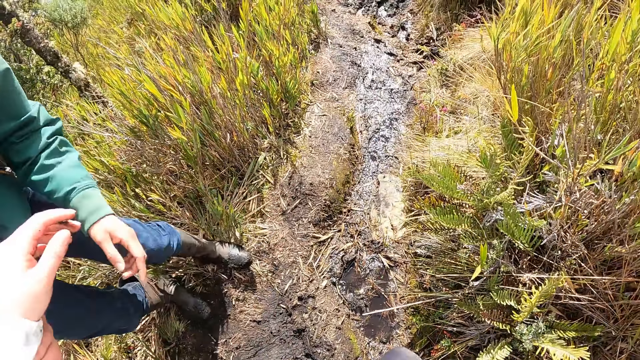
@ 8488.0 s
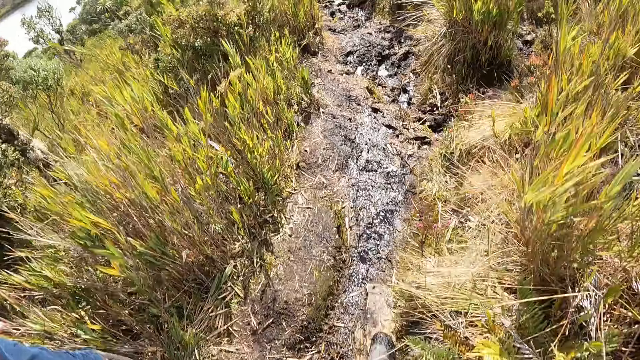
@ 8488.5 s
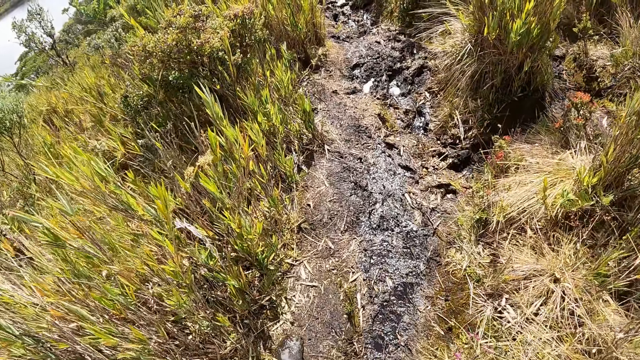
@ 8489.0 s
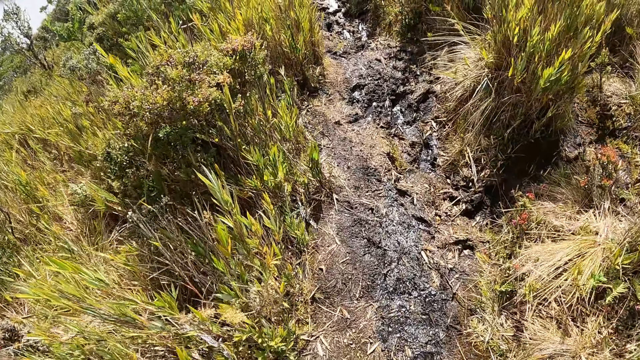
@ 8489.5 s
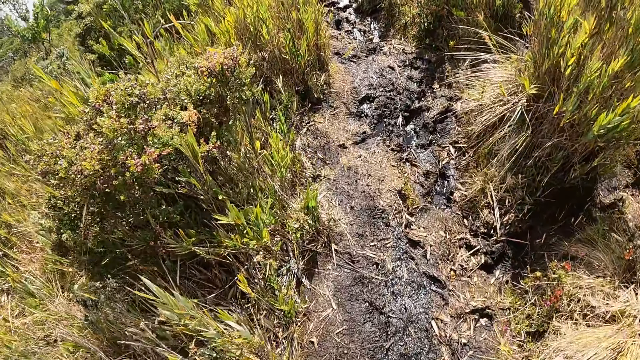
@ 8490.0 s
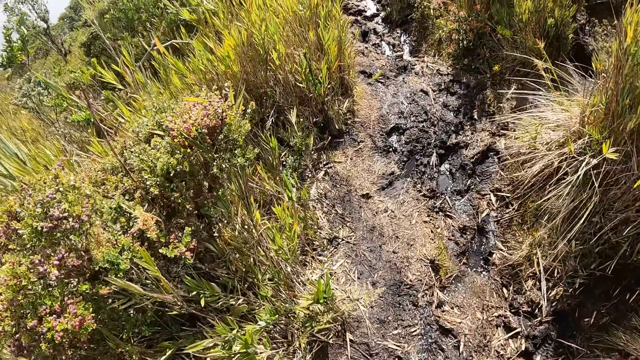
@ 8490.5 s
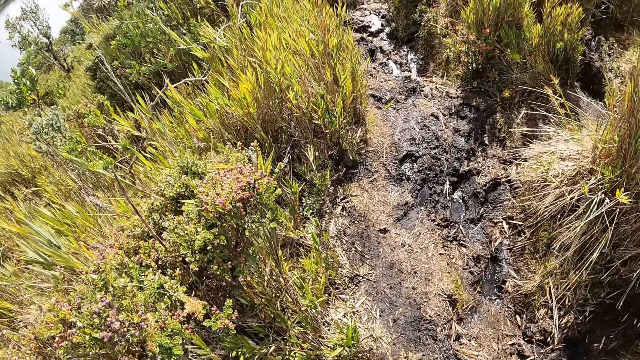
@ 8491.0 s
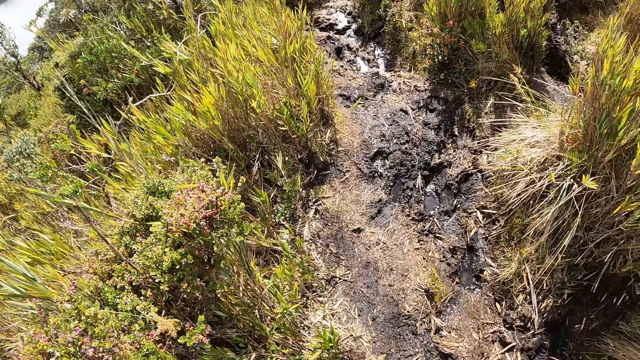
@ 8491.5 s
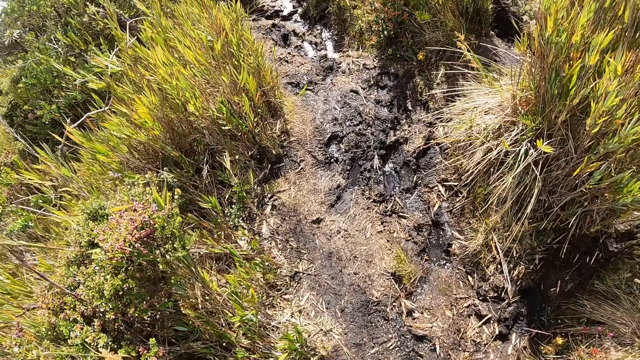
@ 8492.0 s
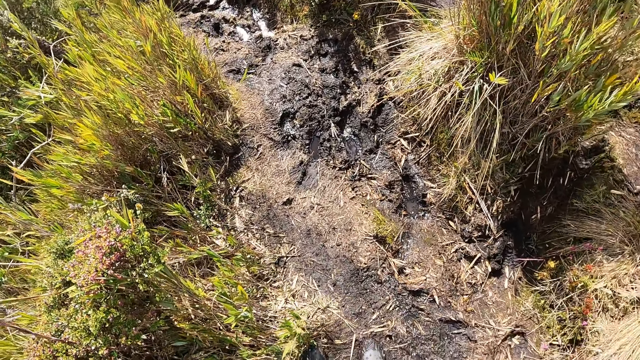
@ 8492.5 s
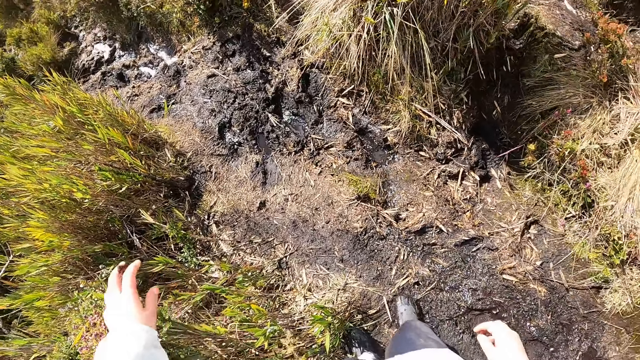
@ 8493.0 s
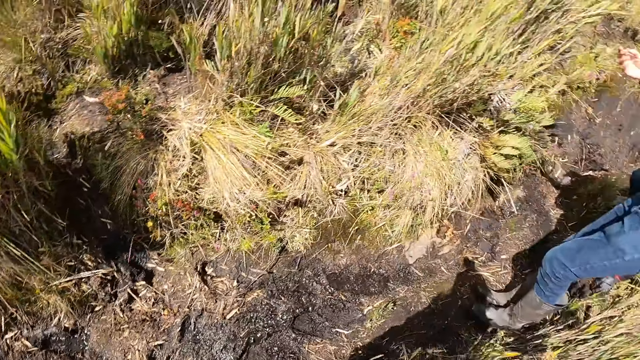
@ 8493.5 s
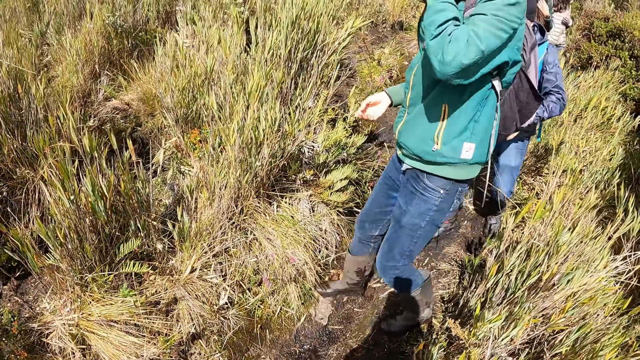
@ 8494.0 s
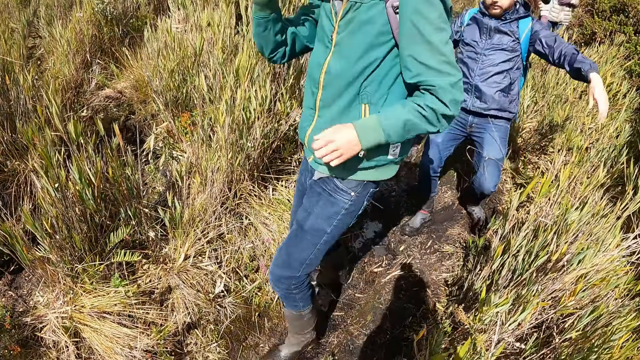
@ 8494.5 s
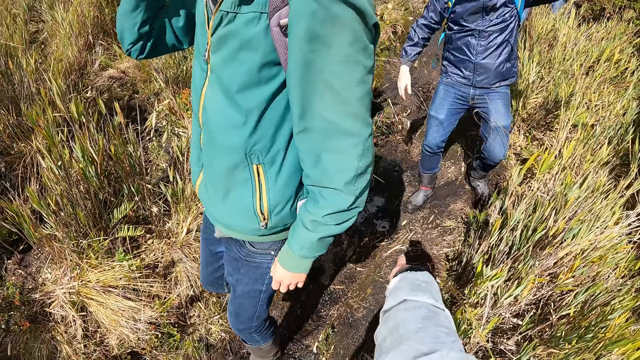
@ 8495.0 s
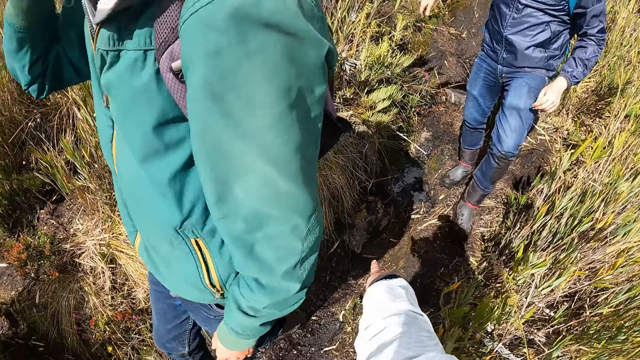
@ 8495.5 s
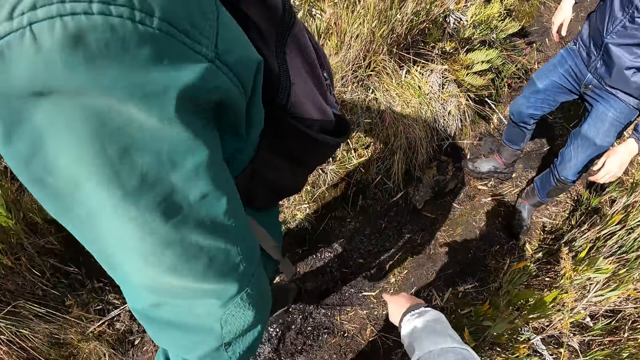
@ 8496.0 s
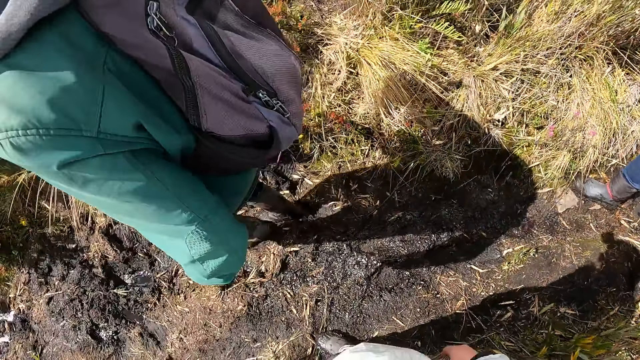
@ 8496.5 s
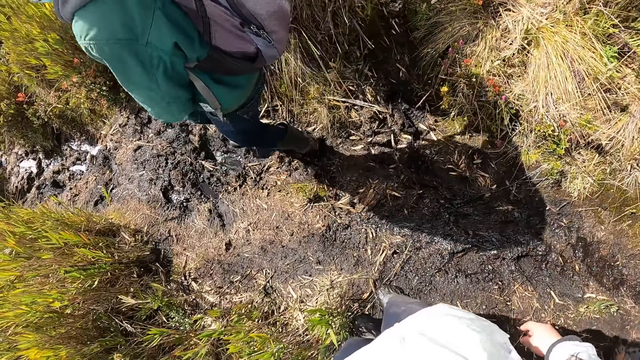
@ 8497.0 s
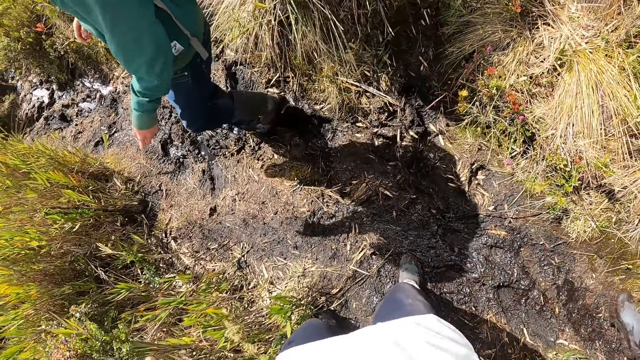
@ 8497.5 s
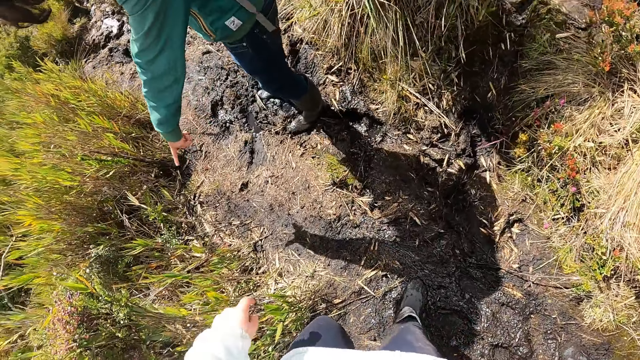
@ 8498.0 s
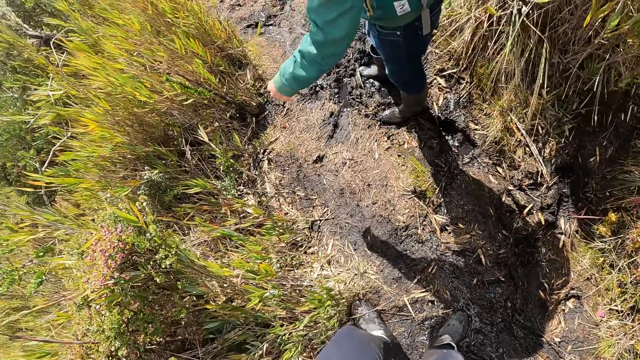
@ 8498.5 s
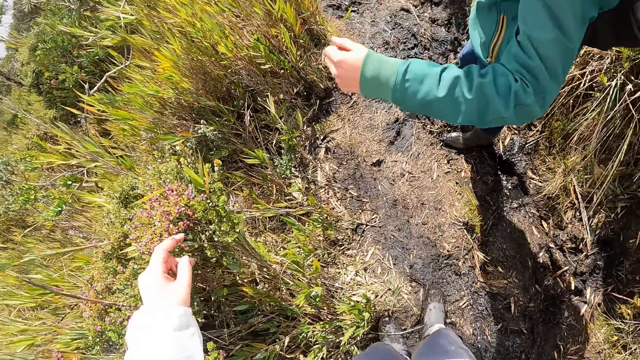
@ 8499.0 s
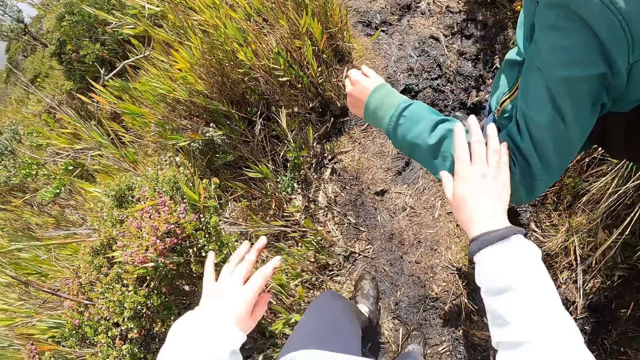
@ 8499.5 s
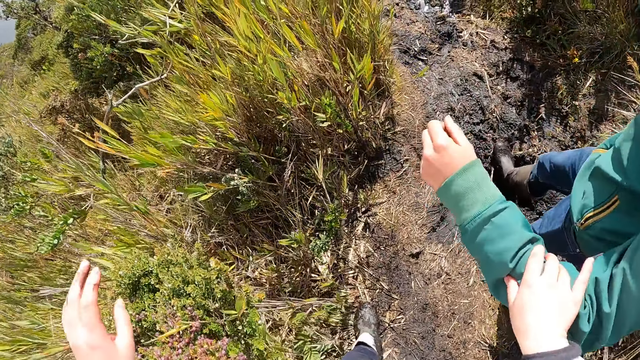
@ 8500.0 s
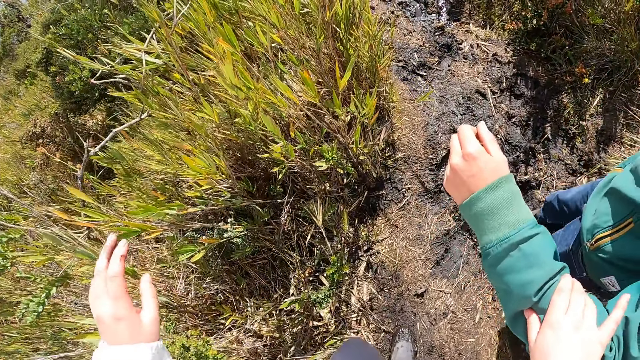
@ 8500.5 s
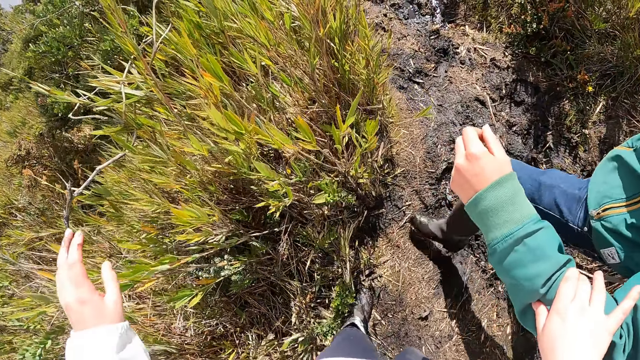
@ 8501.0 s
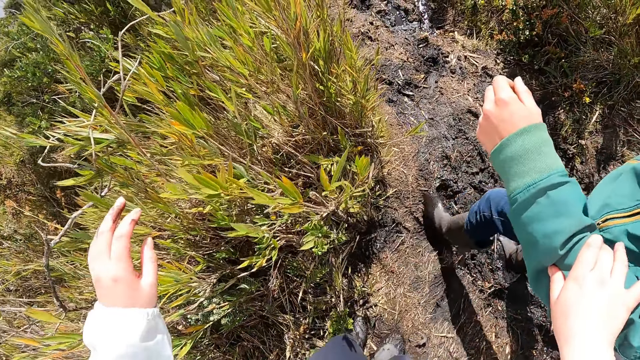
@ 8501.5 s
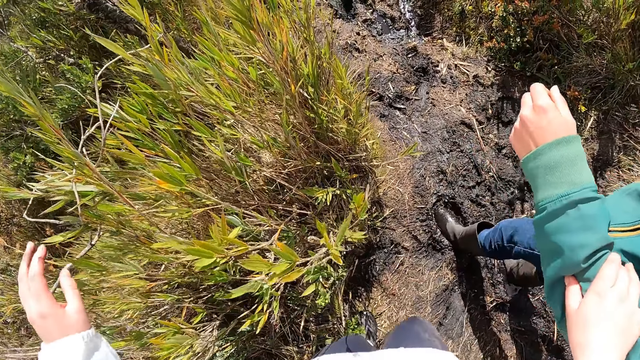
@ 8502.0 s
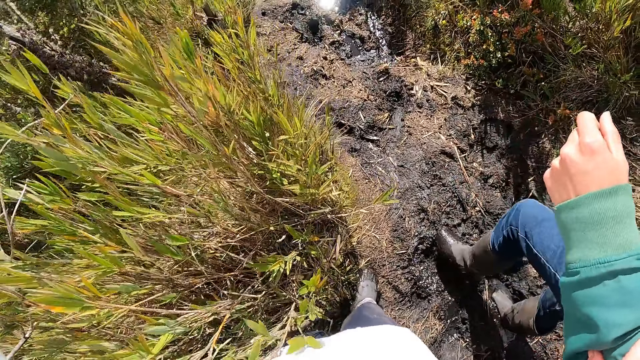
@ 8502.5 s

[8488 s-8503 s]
The man walks past the camera wearer. The camera wearer interacts with another man. The first man interacts with the camera wearer and the other man. The camera wearer holds the first man with her right hand. She walks down the slope.

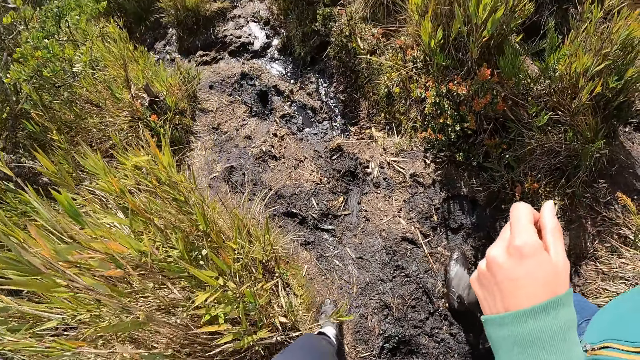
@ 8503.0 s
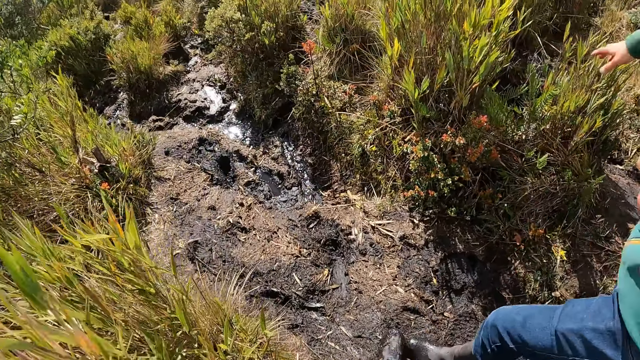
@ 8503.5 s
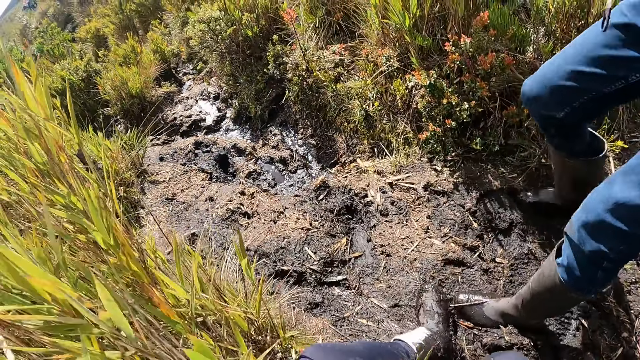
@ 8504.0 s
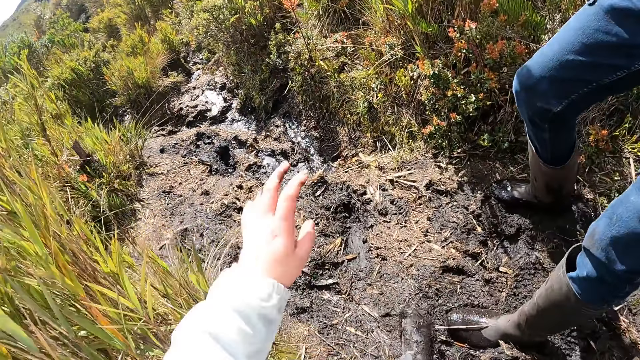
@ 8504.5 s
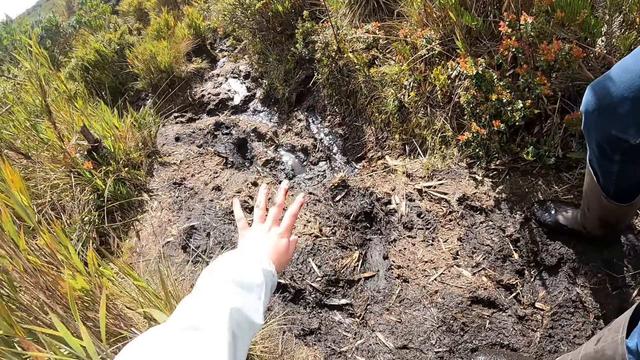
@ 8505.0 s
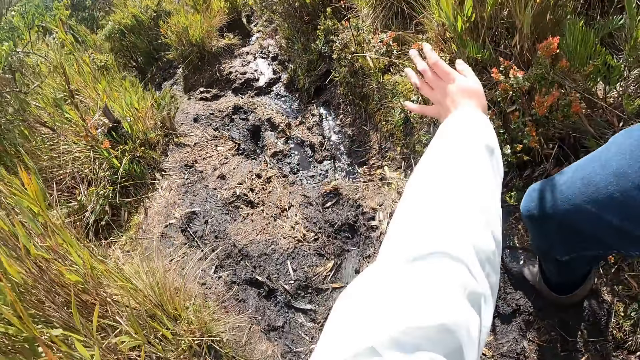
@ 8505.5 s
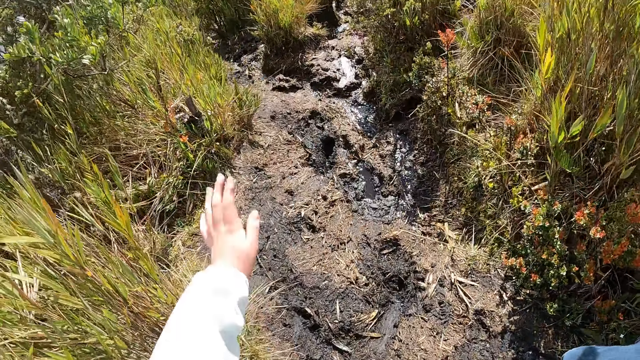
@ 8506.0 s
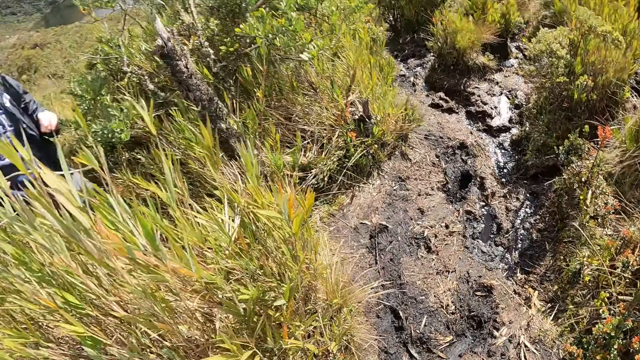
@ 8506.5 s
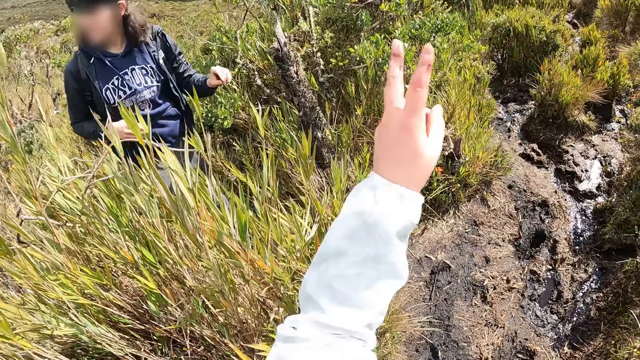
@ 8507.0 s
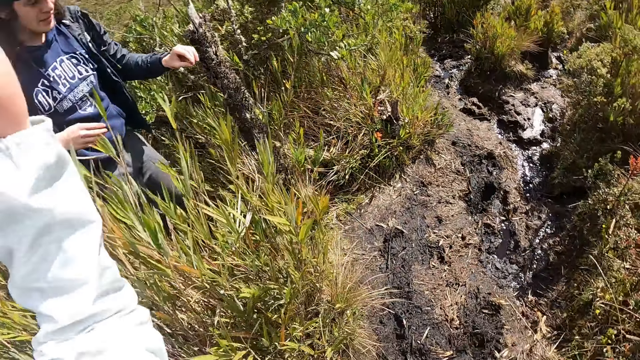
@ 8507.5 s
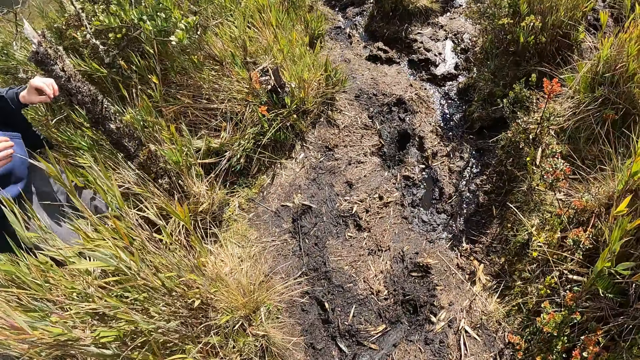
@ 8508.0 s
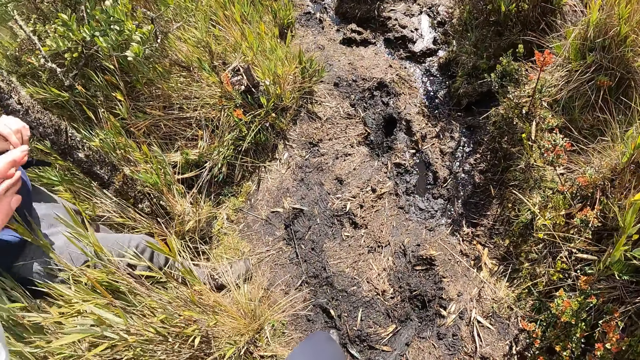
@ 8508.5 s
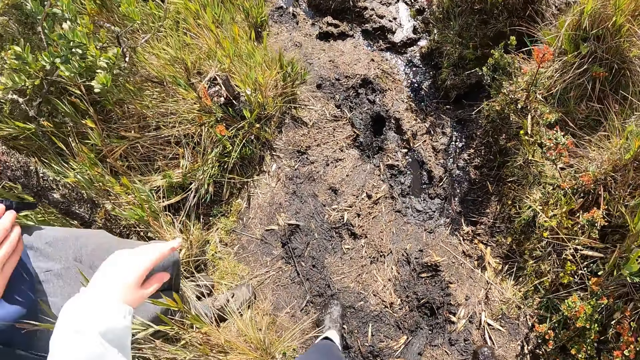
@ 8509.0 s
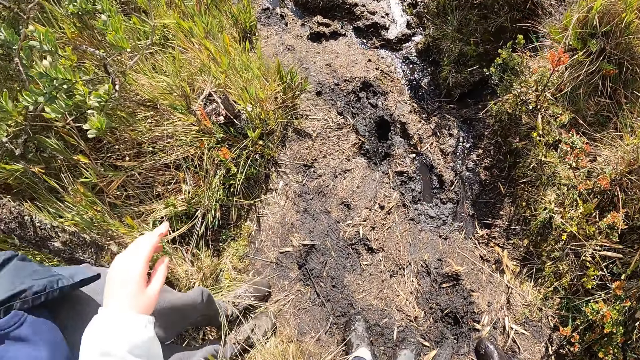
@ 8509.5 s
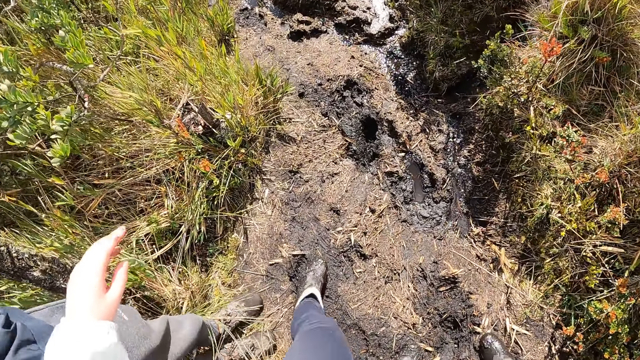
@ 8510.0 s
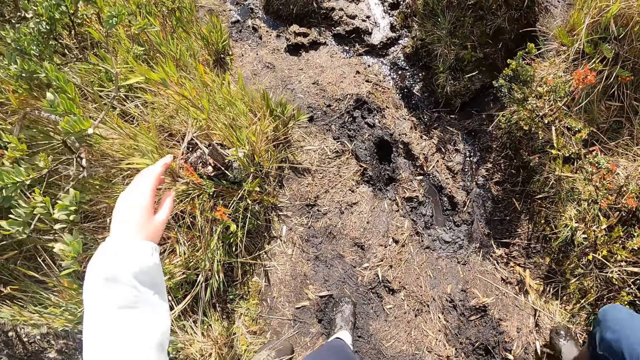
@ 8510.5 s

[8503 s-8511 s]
A man walks down the marshy steep.
